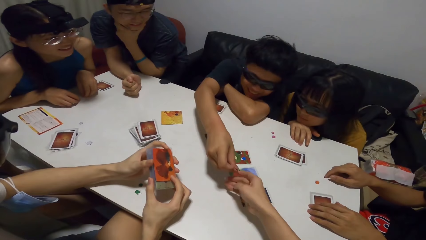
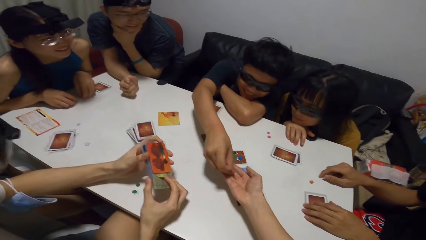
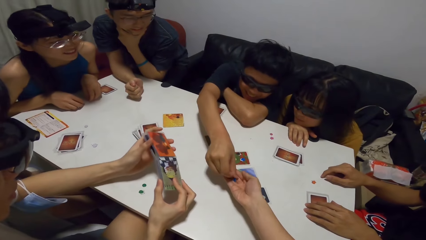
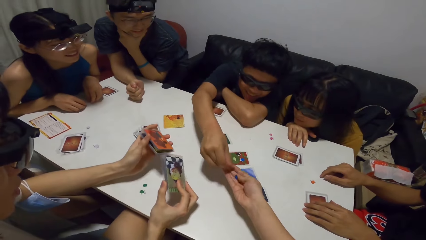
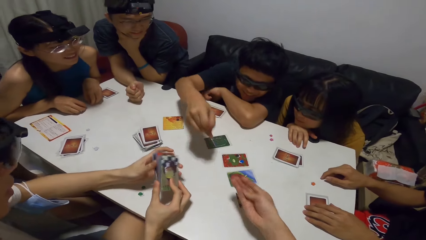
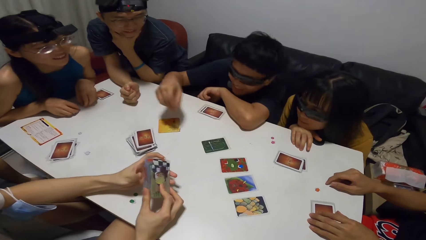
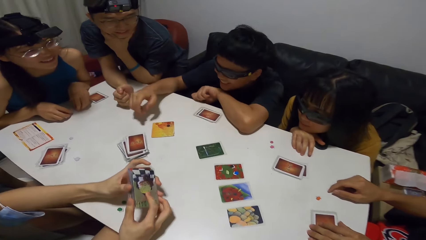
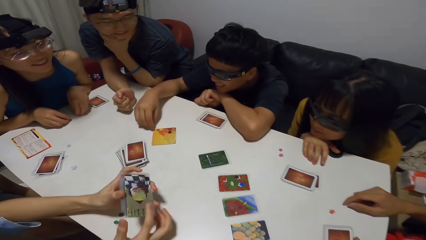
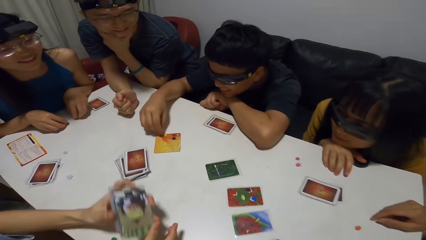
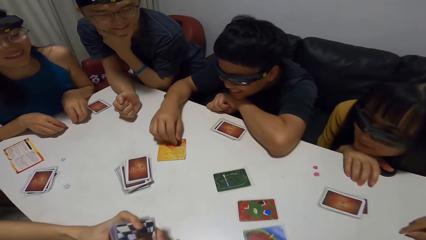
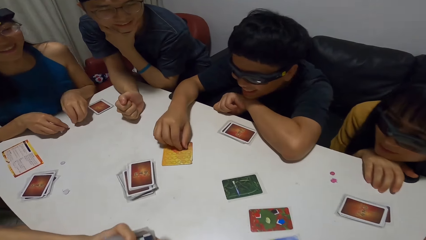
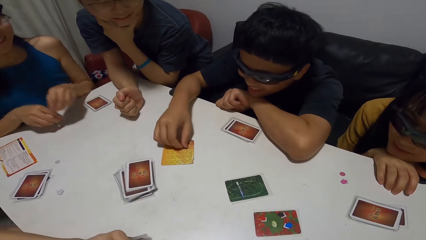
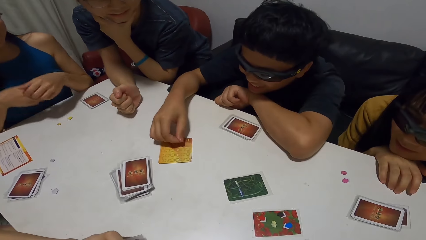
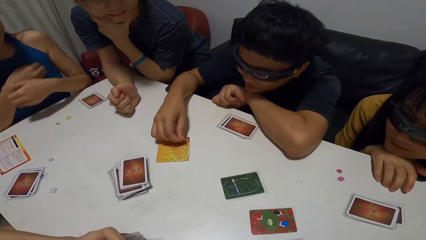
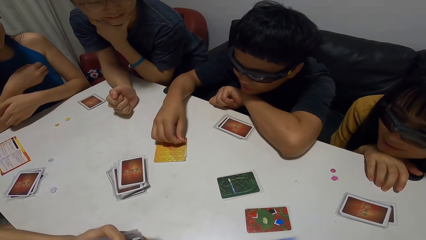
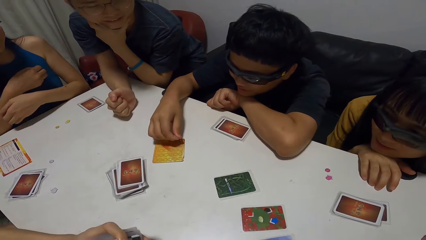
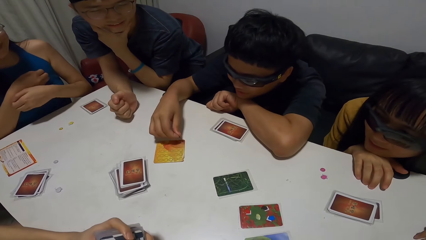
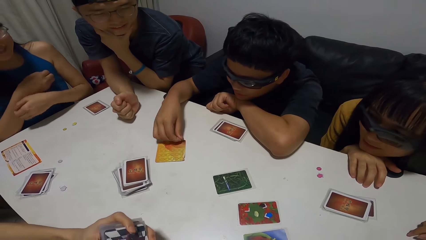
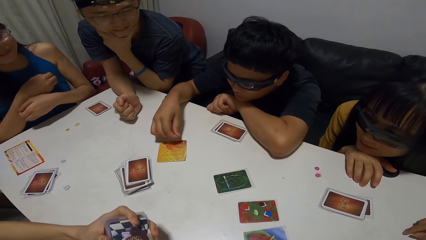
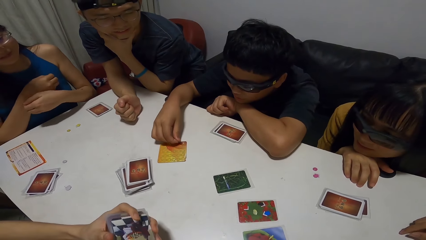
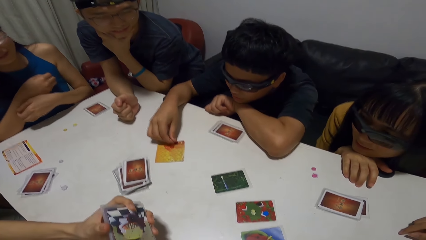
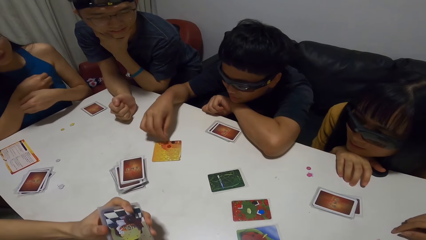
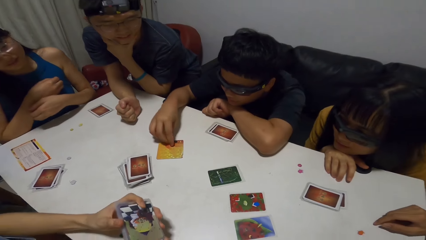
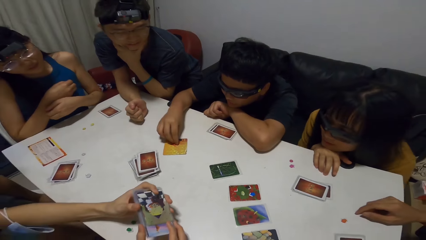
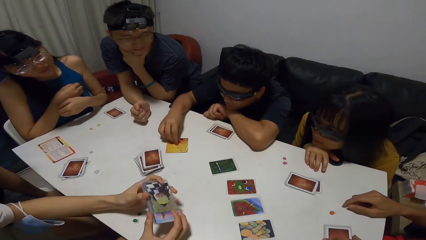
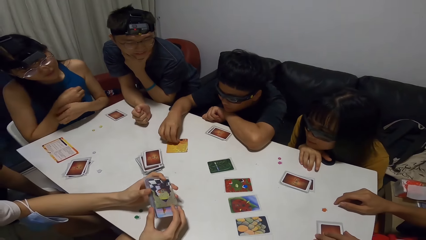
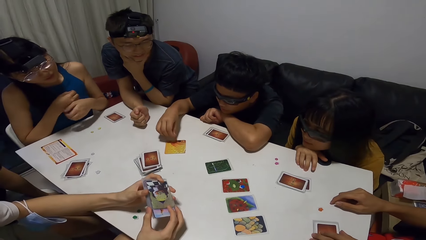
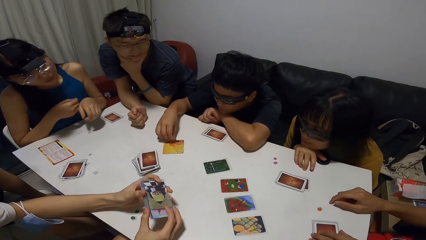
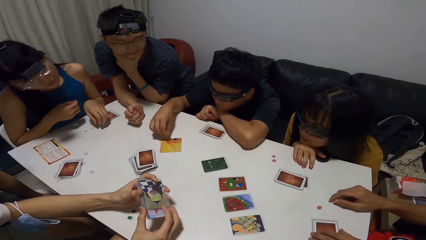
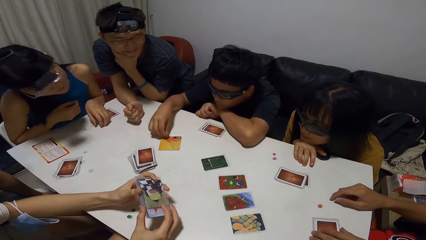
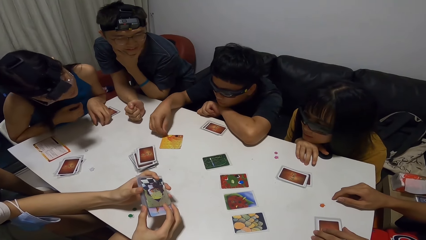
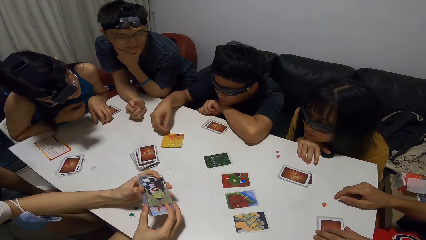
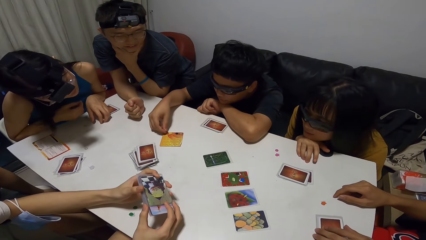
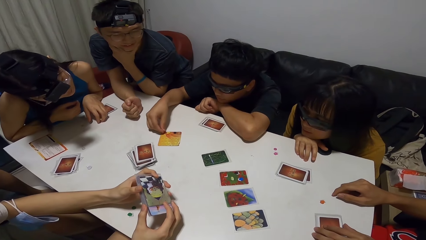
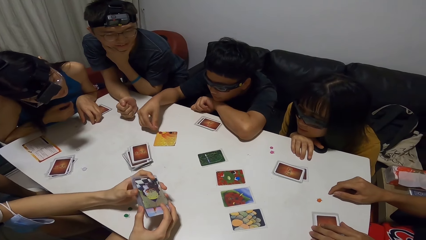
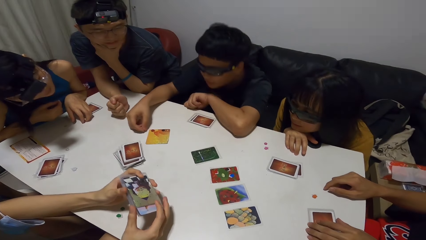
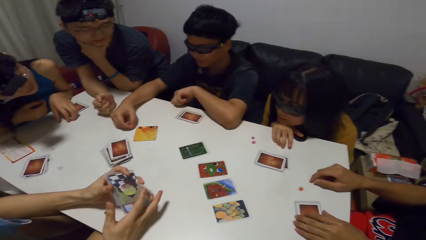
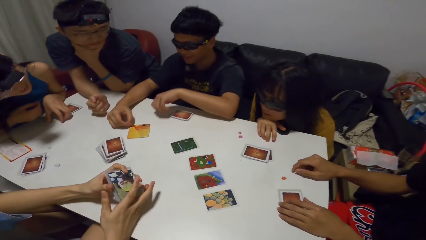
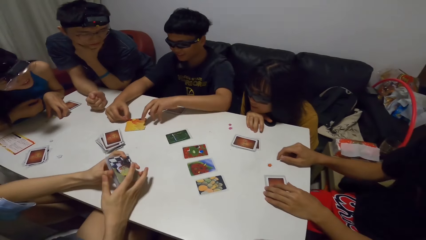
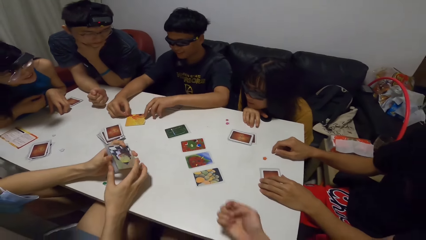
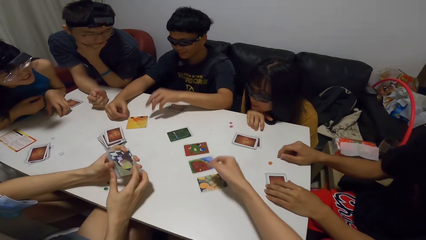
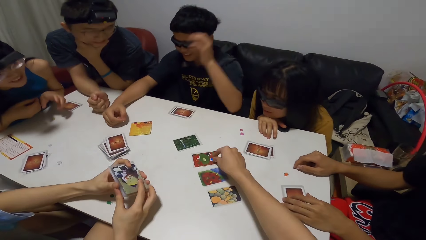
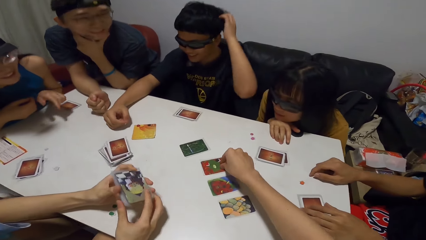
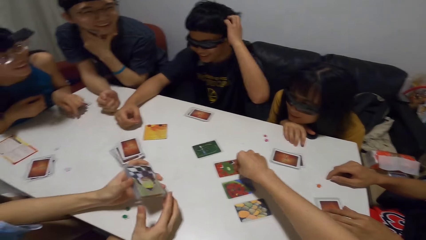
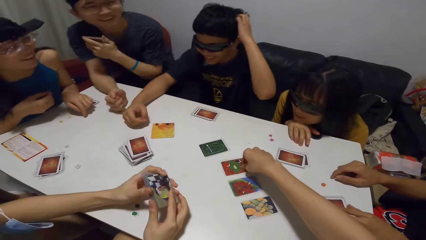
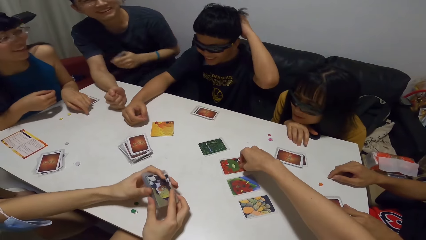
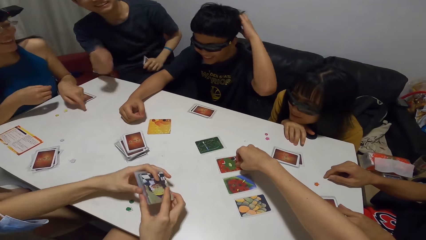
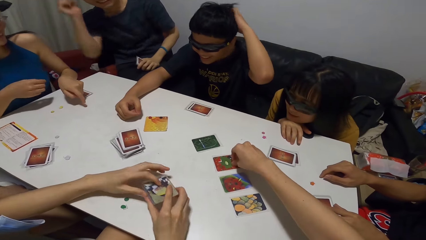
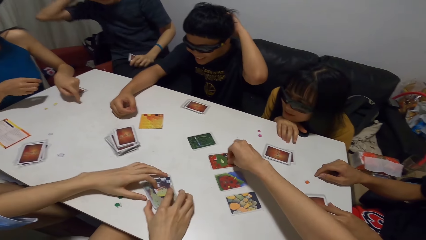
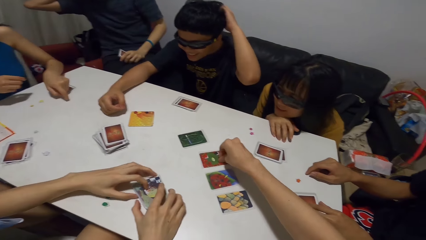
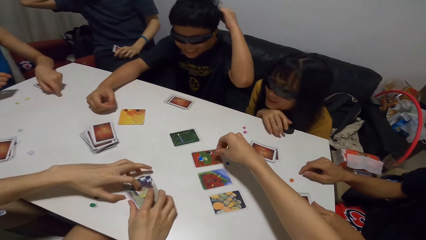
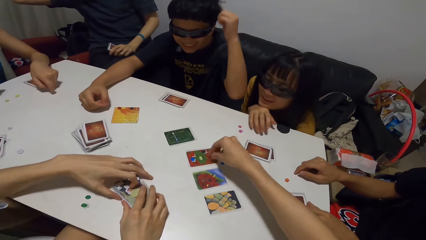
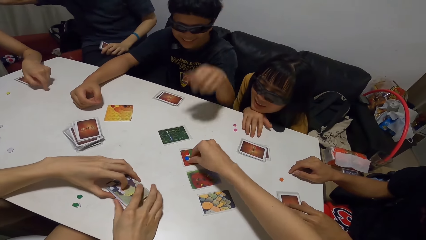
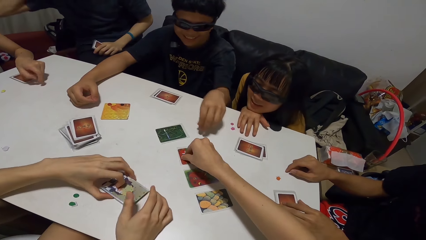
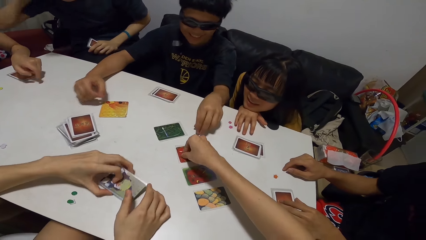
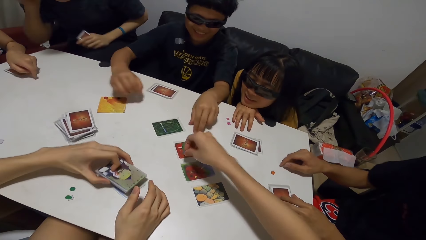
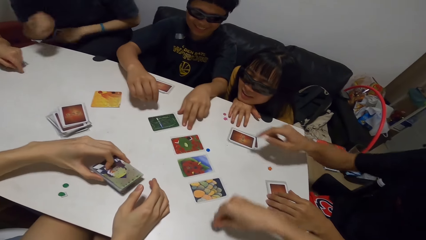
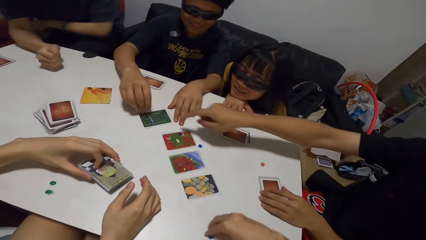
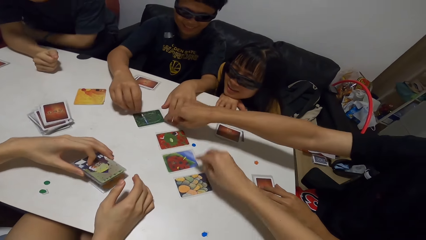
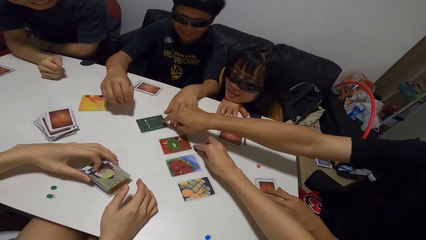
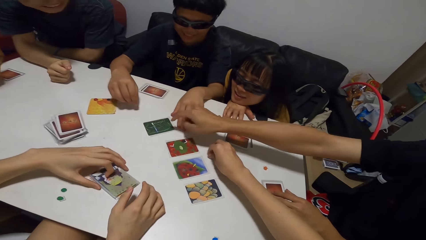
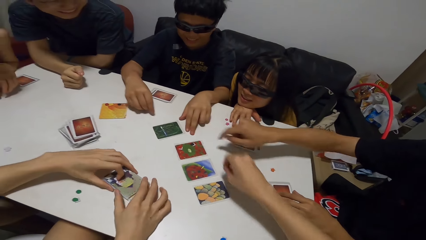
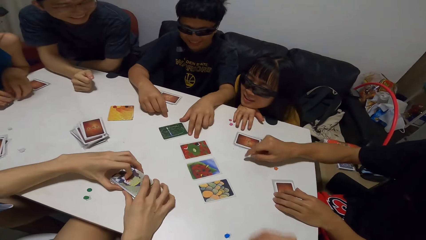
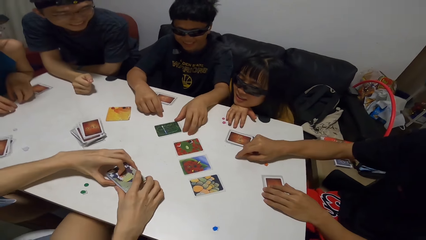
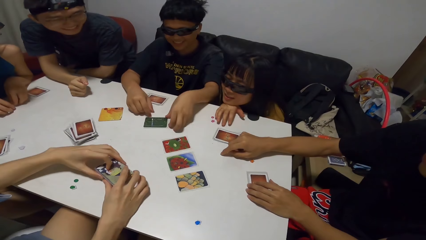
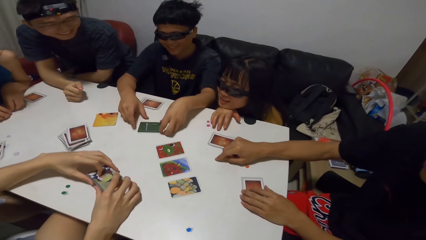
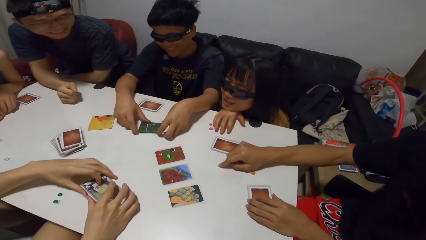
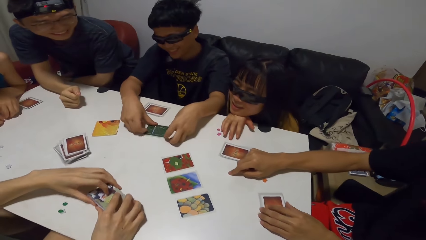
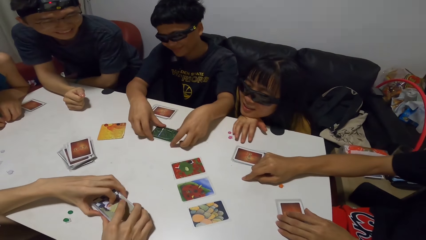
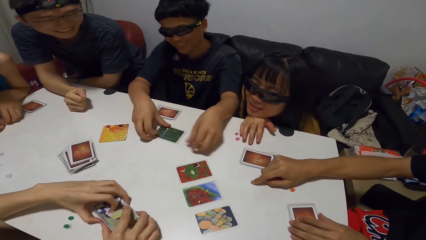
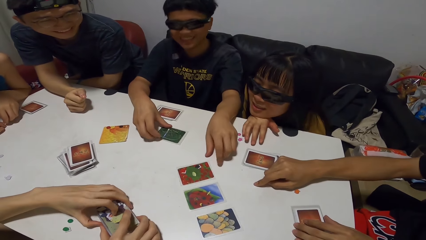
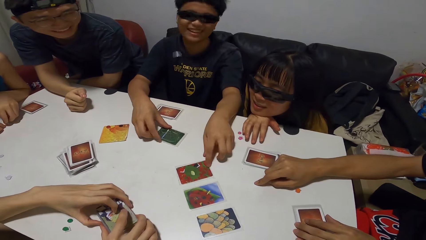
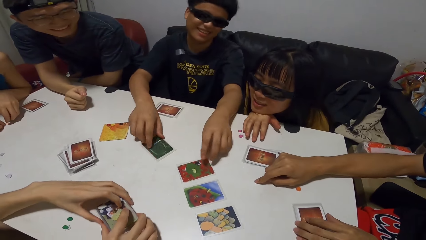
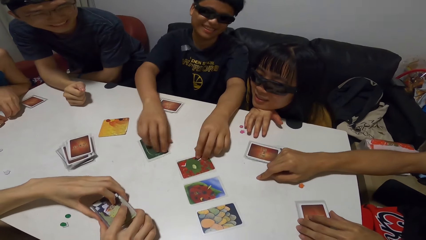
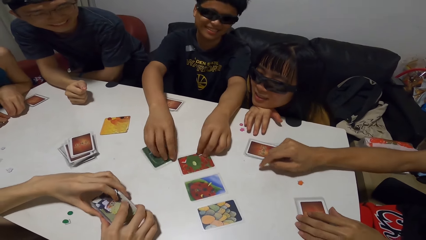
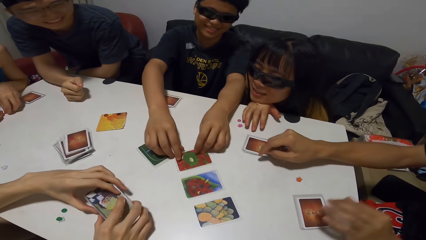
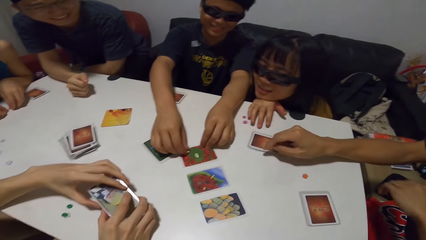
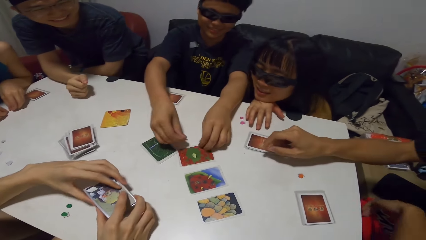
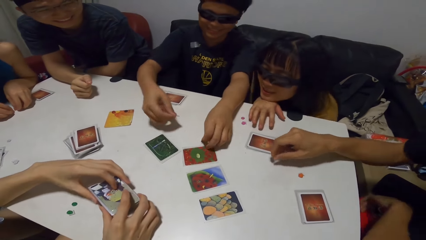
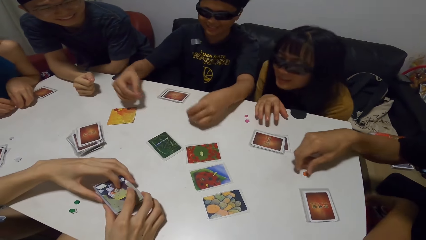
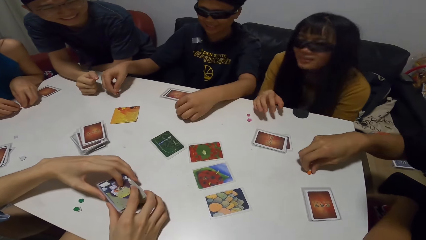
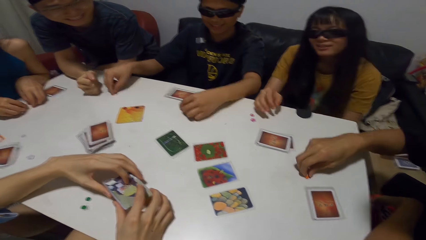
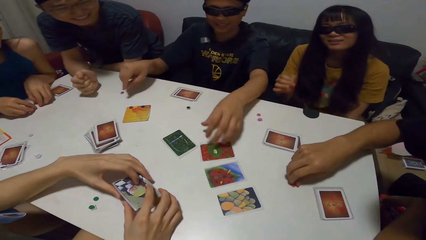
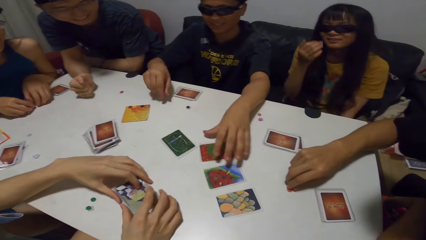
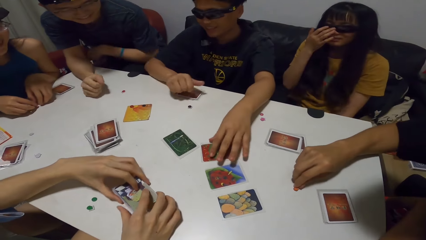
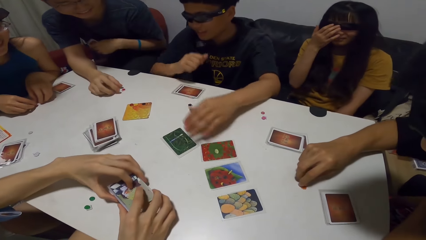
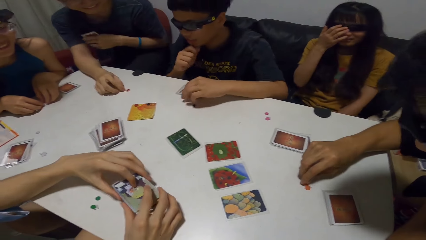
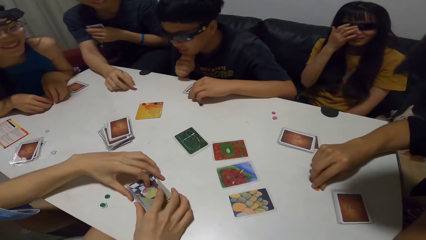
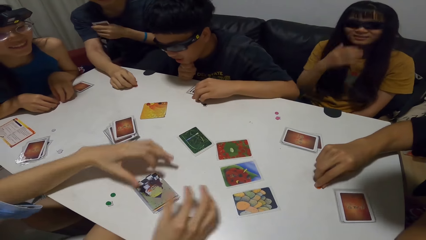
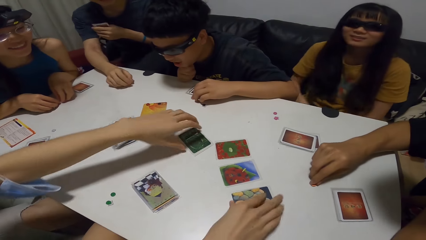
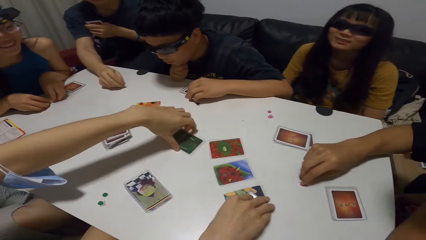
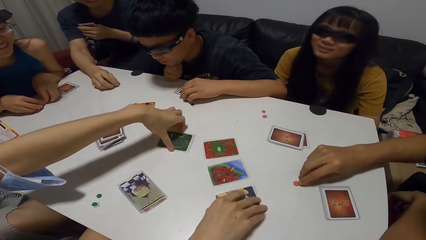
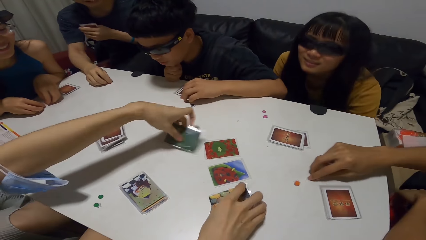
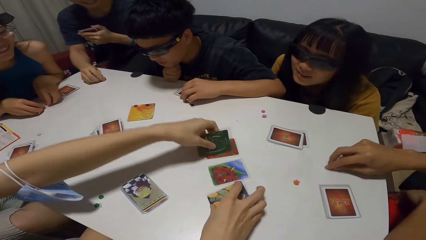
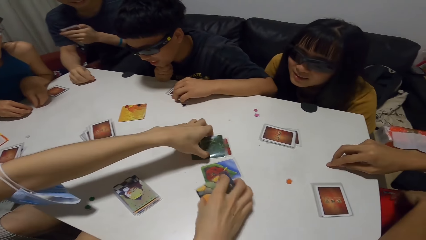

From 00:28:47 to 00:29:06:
A man moves some buttons on a card on the table with his right hand. The camera wearer picks a button from a card on the table with his right hand. A woman taps the table with her left hand. Another man taps a card on the table with his right hand. The camera wearer picks another button from the table with his right hand. The first man moves a card on the table with both hands. He picks a button from a card on the table with his left hand and picks a button from a card on the table with his right hand. He drops the button in his left hand on the table and drops the button in his right hand on the table. The second man moves a button on the table with his right hand. Another woman adjusts the pair of glasses on her face with her right hand. A third man moves a button on the table with his right hand. A fourth man drops the cards on the table with both hands. He gathers some cards from the table with both hands.
